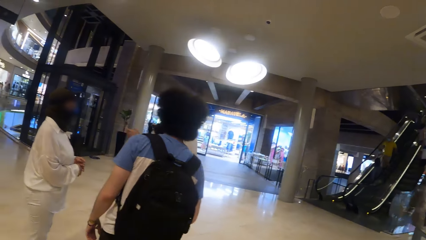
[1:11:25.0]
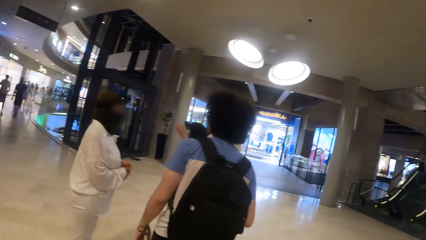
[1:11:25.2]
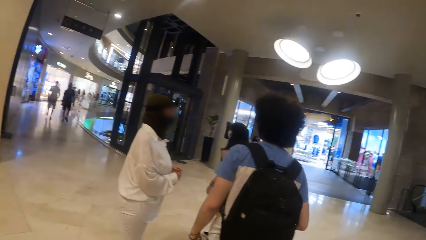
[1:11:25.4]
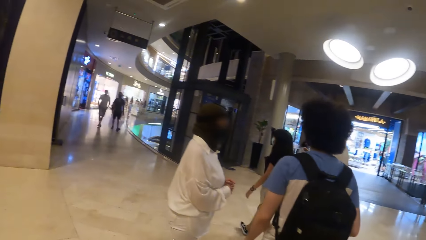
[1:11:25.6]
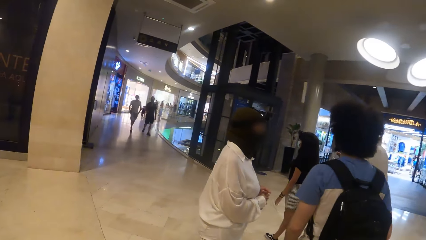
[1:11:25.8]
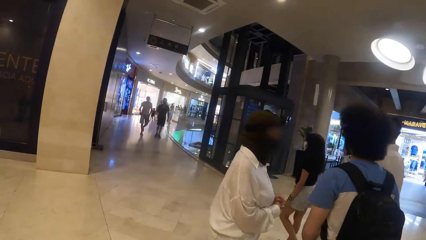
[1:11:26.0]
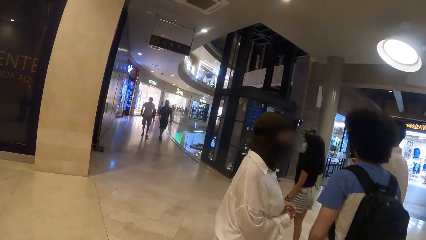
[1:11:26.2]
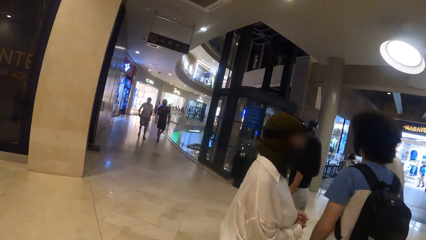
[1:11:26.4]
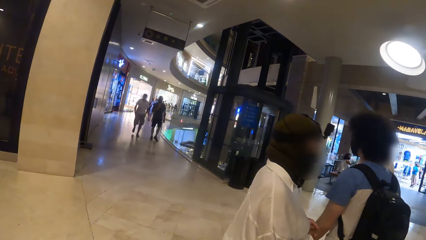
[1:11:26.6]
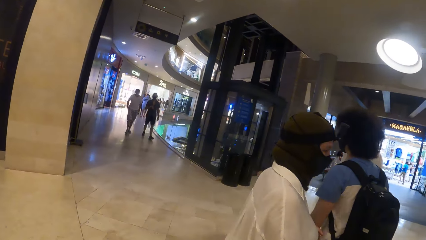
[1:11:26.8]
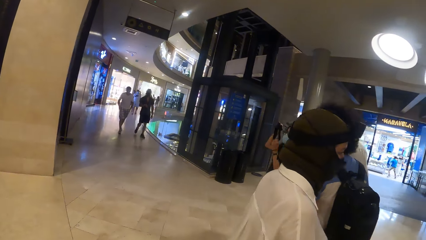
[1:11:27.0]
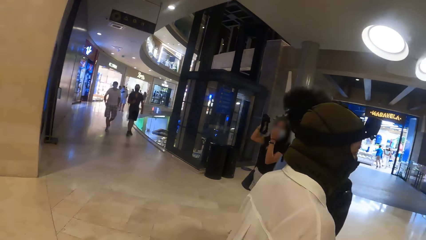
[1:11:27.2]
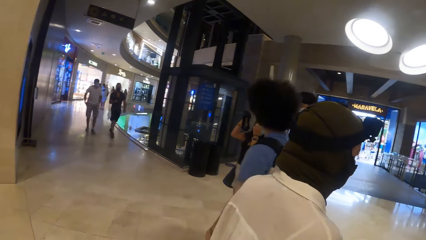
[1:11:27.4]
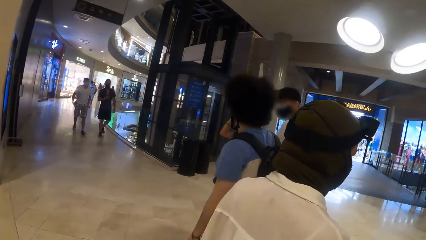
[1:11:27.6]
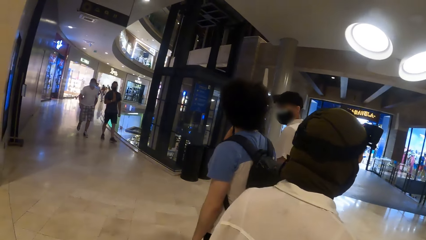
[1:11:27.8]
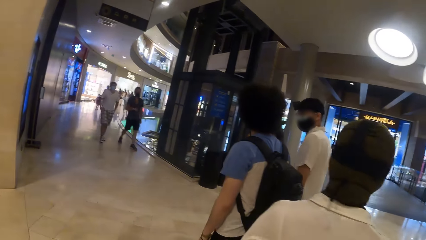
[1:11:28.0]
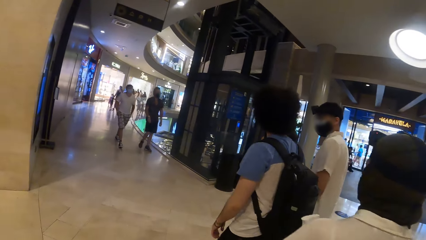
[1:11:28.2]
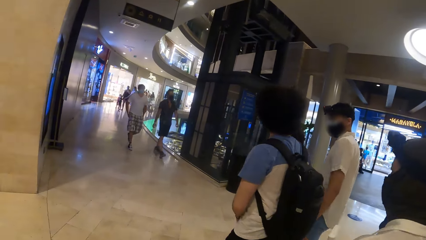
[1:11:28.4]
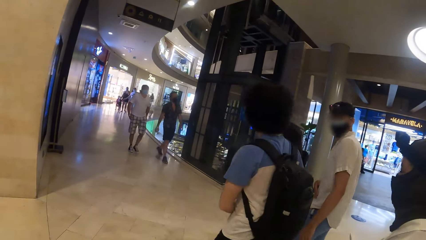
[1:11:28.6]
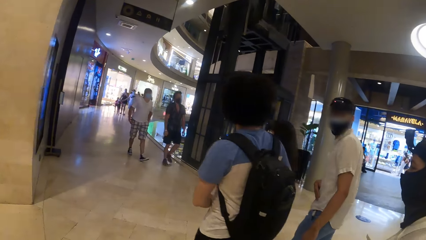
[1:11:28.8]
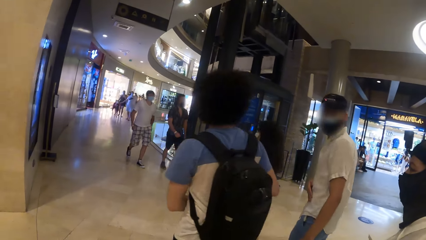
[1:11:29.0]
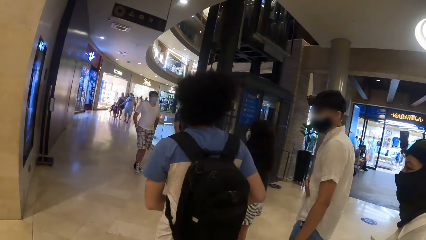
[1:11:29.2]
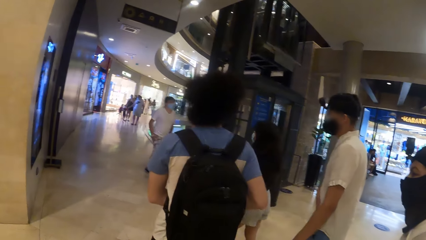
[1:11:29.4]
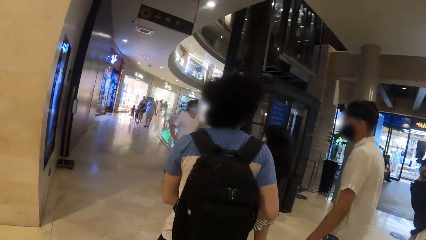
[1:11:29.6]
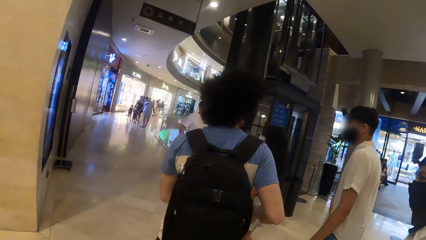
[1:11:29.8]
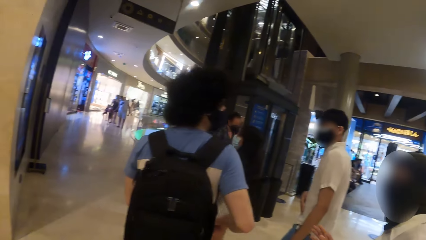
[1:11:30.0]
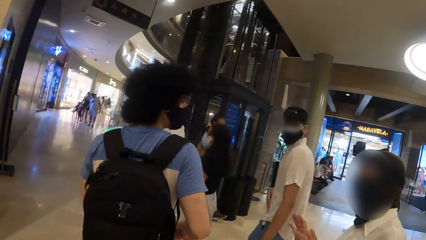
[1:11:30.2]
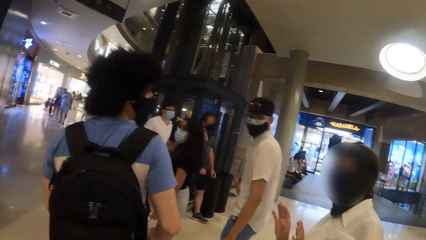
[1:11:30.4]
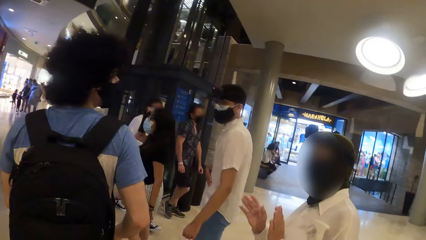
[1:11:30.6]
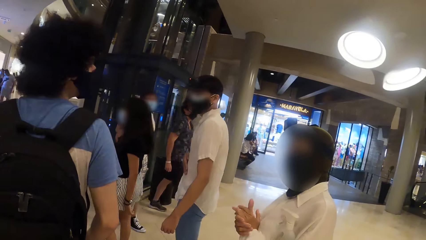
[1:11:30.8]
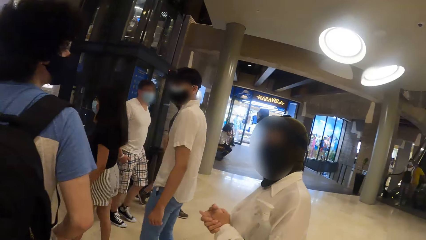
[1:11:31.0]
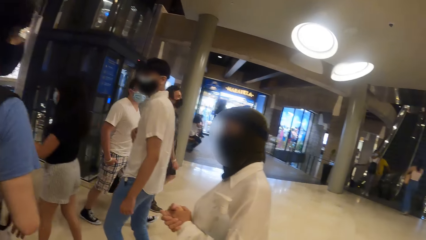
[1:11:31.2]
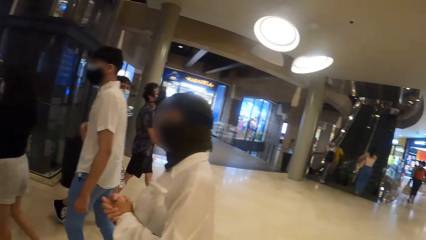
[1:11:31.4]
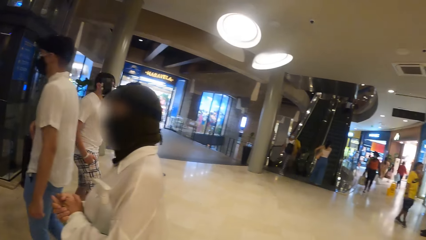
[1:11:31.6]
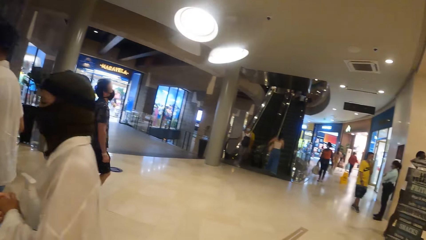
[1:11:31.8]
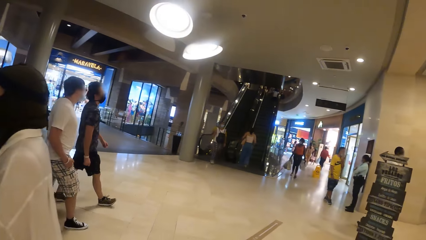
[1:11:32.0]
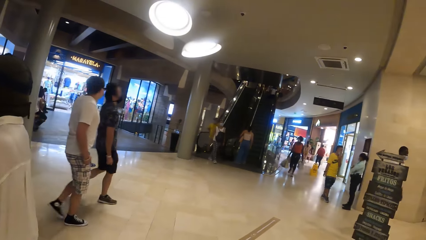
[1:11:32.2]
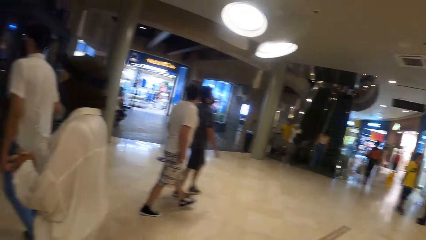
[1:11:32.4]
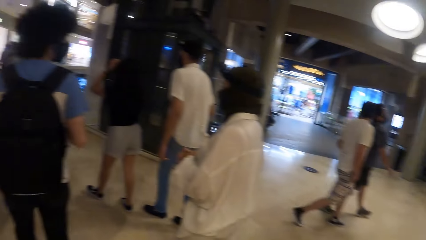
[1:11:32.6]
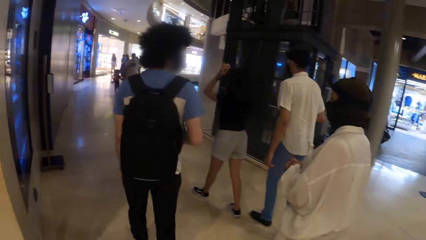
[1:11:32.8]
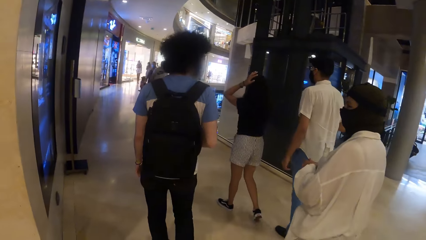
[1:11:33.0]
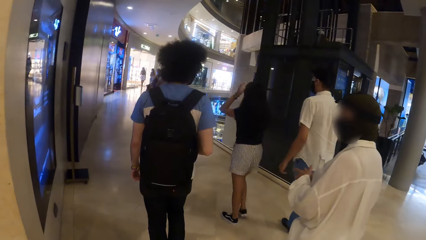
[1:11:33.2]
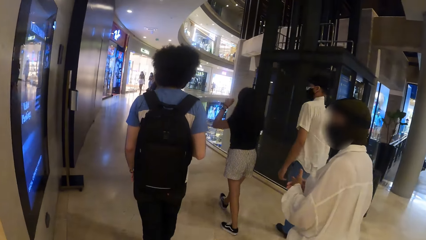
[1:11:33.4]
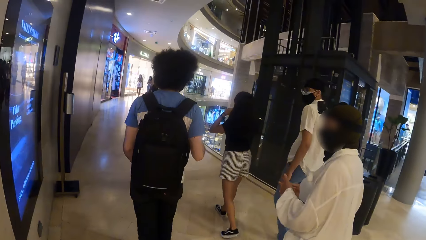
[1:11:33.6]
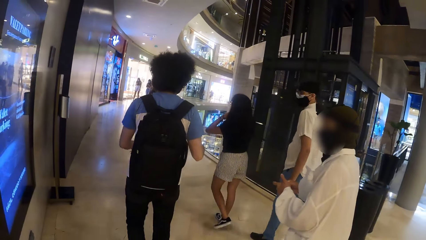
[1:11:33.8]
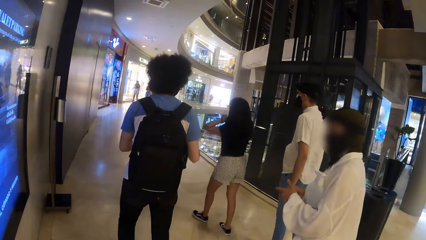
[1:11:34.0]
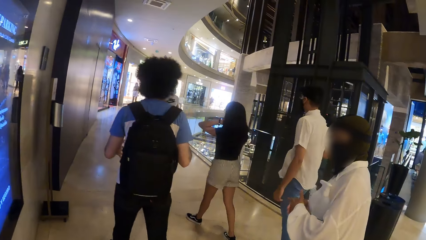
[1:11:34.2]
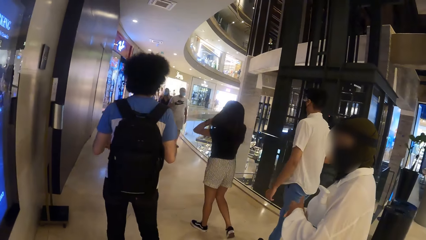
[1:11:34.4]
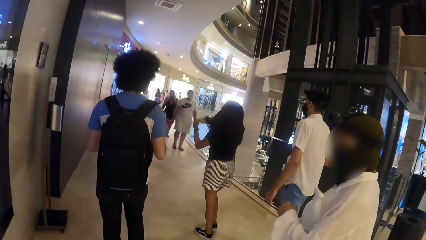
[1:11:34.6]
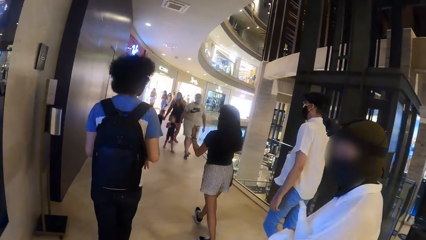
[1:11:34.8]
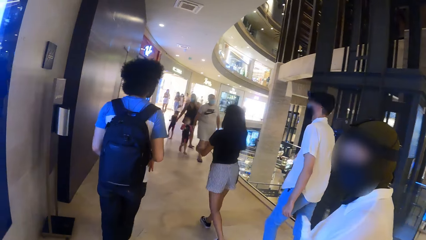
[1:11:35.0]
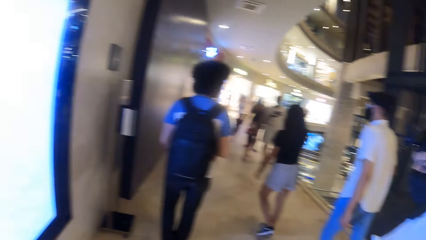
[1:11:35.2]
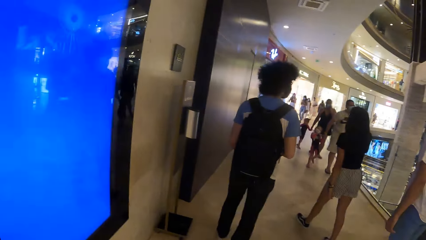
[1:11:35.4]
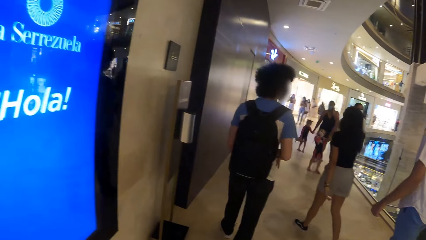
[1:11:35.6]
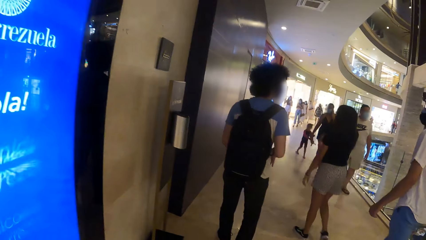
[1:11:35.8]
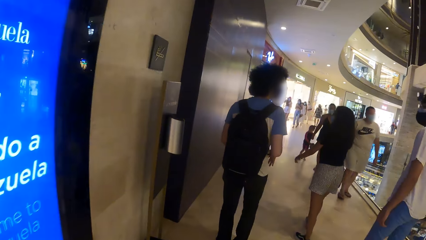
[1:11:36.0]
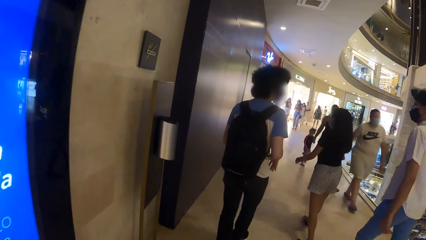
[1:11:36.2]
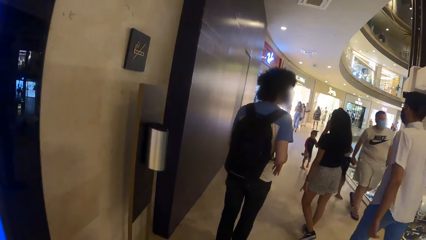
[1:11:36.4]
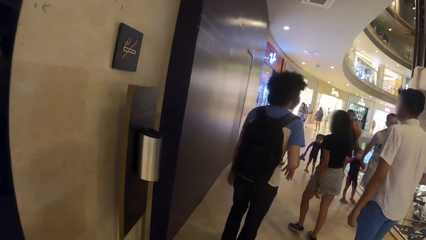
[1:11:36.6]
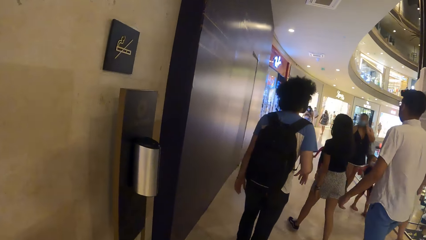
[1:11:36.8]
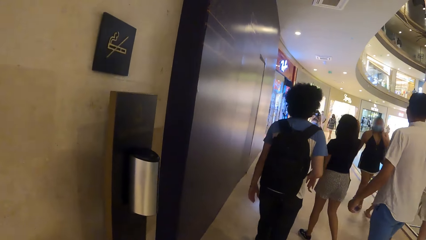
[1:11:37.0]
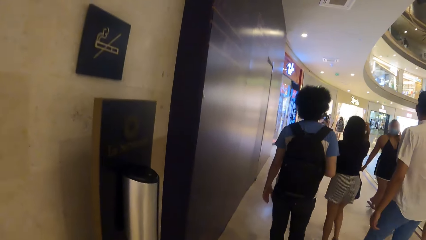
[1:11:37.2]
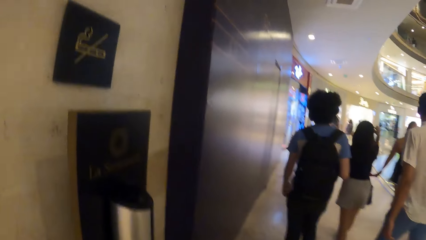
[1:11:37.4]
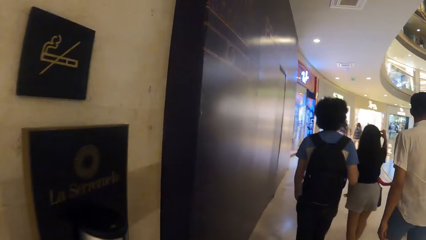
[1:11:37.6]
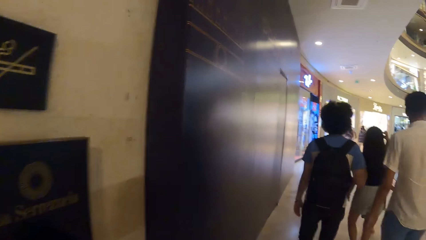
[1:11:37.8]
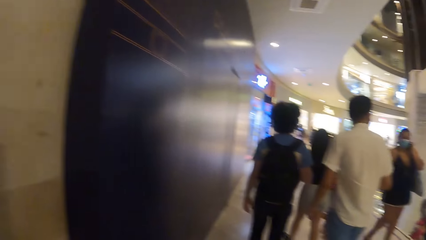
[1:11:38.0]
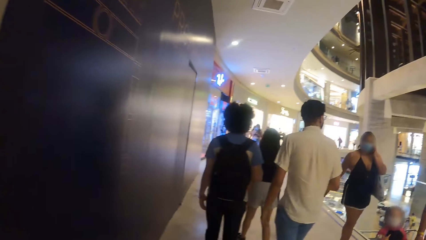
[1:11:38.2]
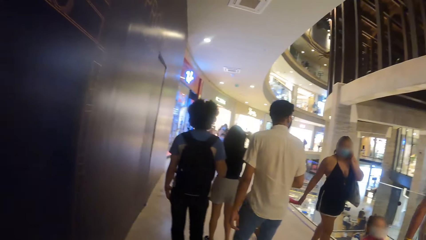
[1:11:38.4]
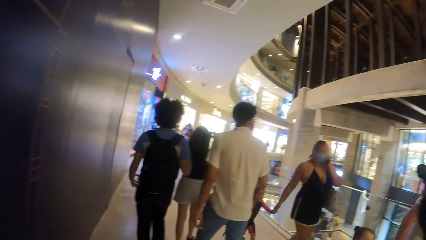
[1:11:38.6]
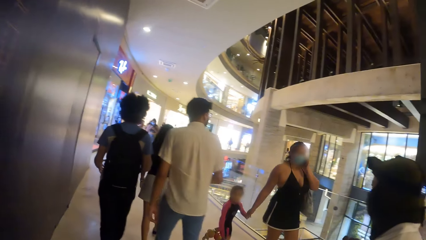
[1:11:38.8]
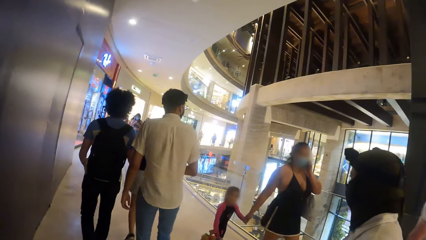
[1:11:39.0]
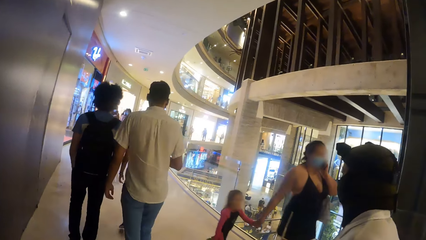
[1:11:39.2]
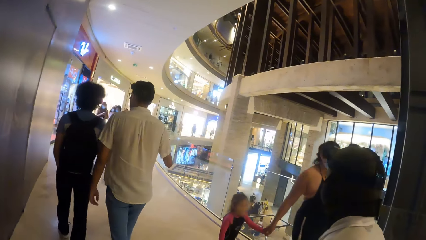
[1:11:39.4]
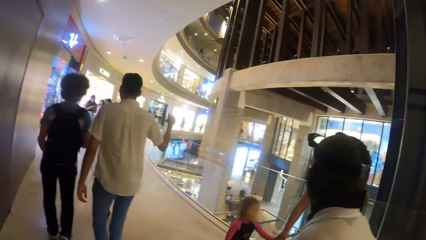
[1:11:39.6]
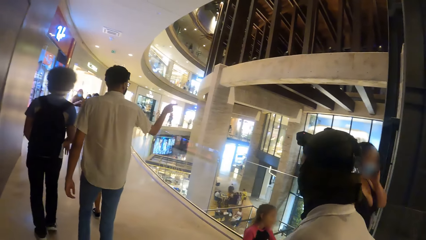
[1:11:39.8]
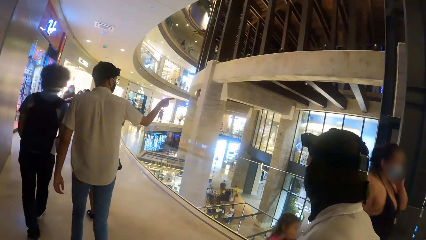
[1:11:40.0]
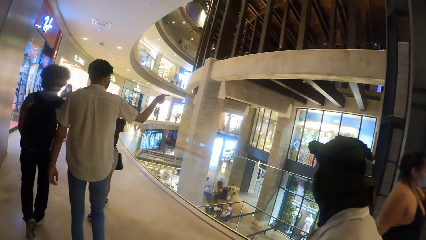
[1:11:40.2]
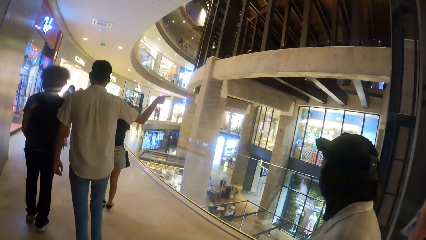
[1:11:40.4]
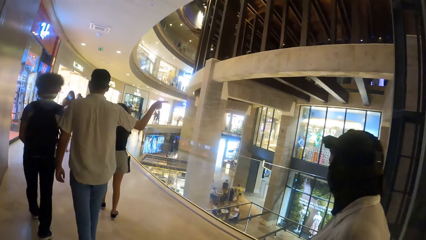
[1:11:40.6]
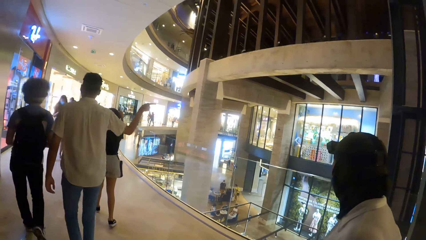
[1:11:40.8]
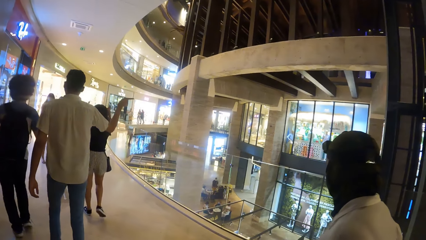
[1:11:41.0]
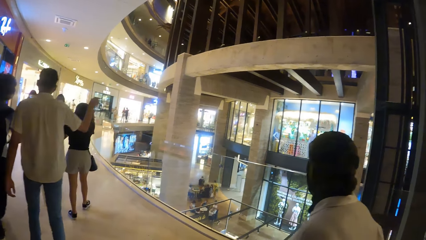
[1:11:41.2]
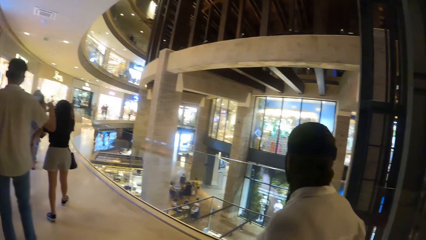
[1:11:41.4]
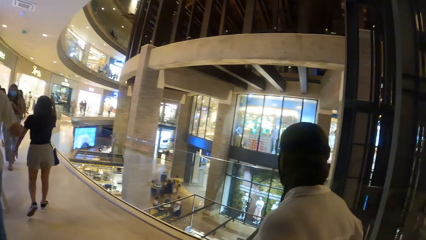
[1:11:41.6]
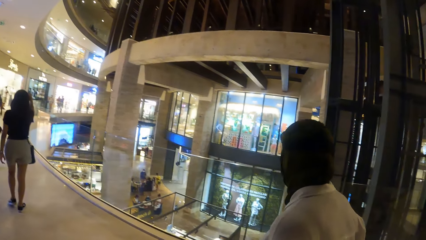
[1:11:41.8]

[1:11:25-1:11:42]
A person talks to another person.
